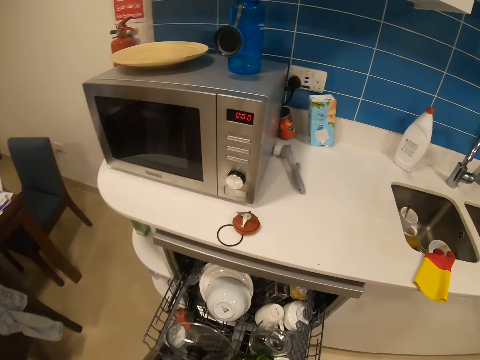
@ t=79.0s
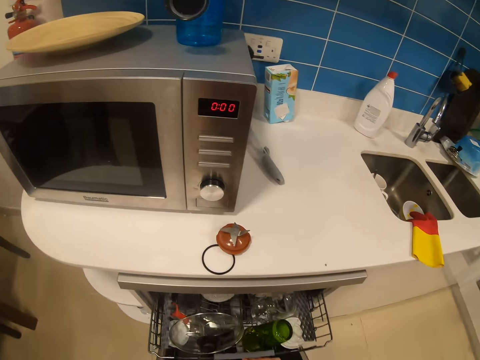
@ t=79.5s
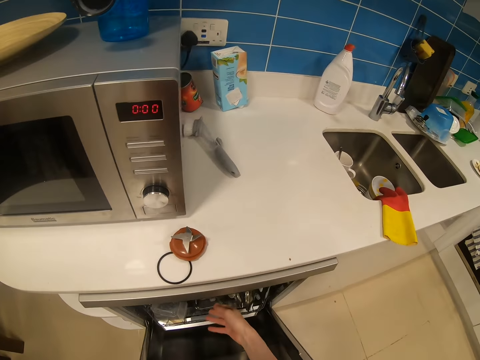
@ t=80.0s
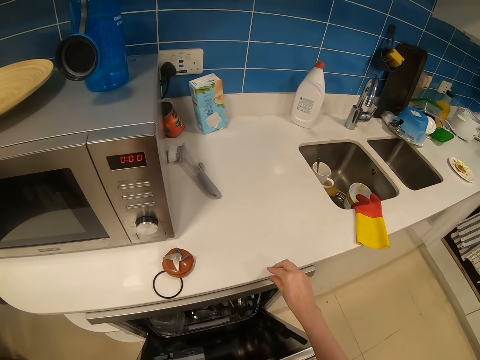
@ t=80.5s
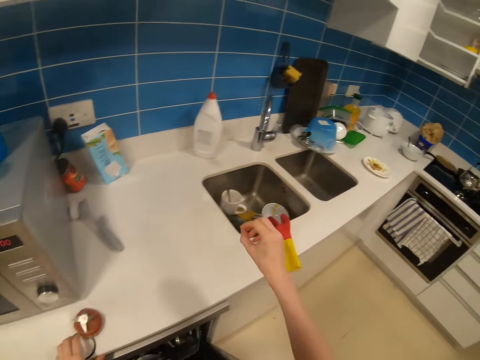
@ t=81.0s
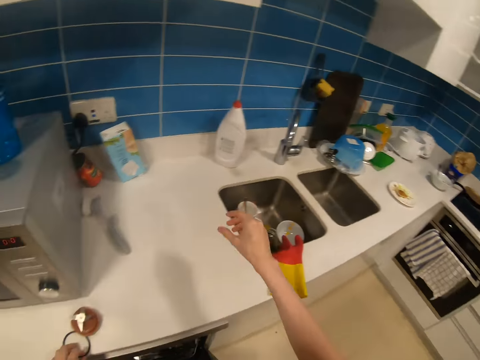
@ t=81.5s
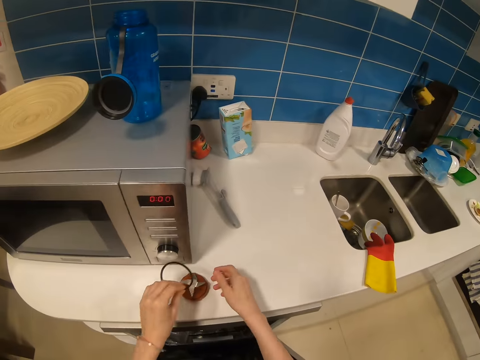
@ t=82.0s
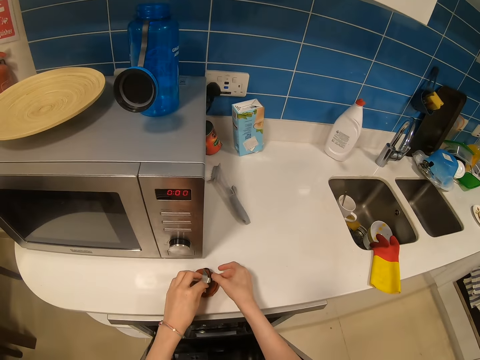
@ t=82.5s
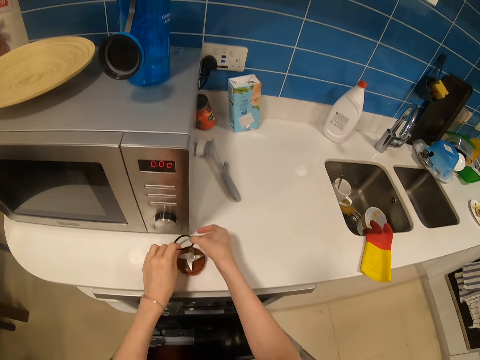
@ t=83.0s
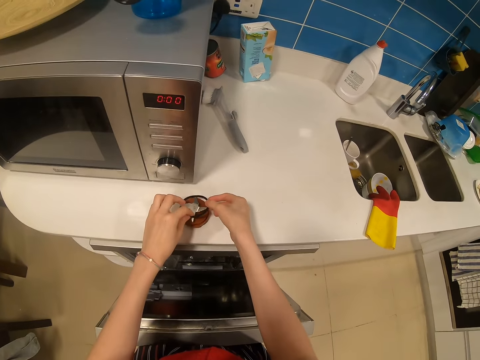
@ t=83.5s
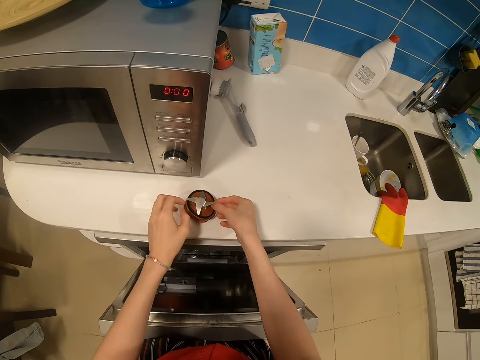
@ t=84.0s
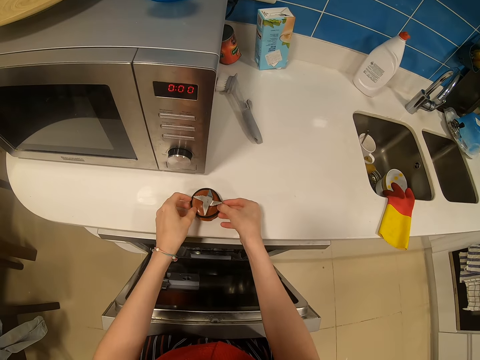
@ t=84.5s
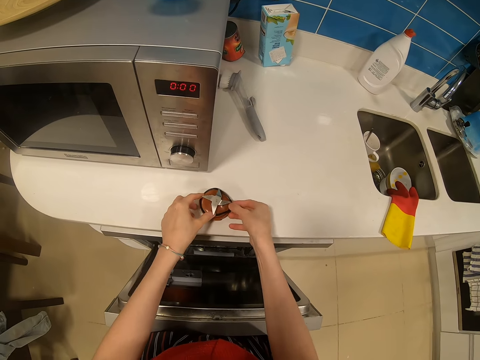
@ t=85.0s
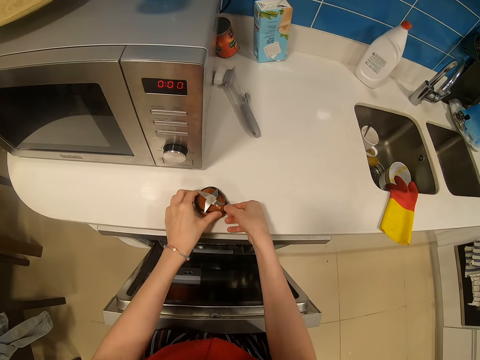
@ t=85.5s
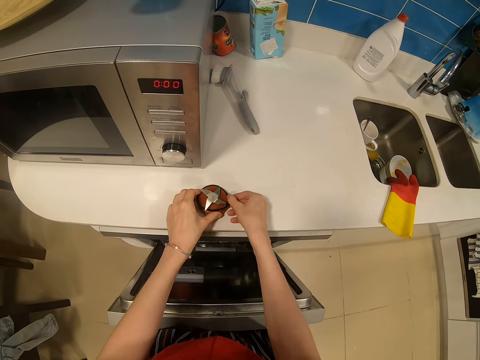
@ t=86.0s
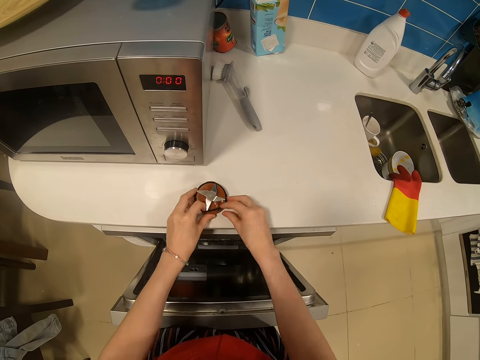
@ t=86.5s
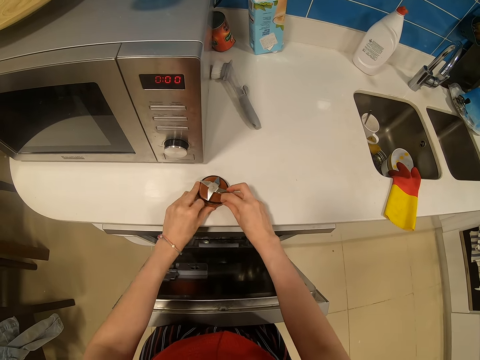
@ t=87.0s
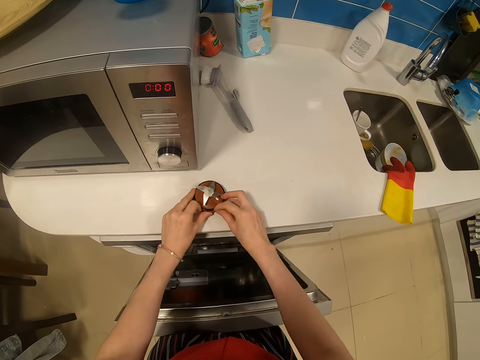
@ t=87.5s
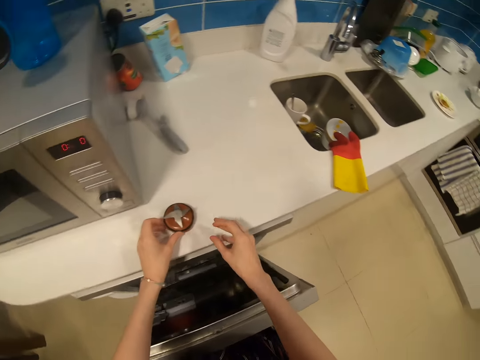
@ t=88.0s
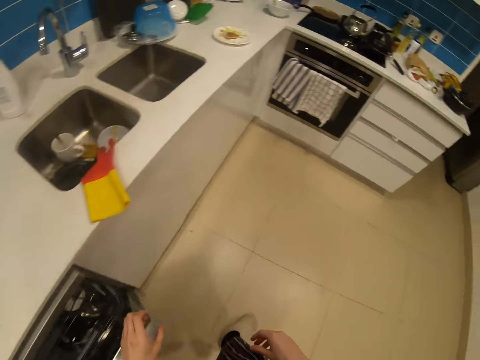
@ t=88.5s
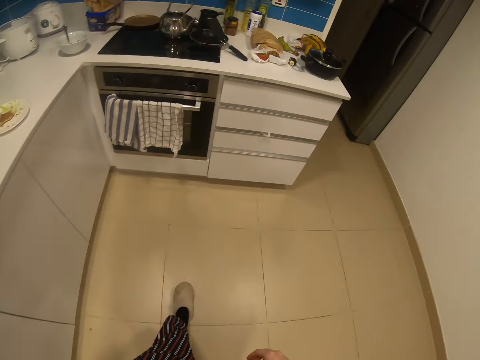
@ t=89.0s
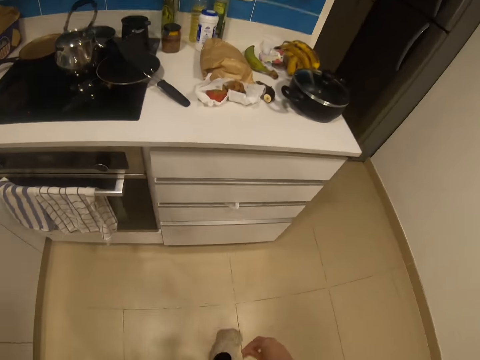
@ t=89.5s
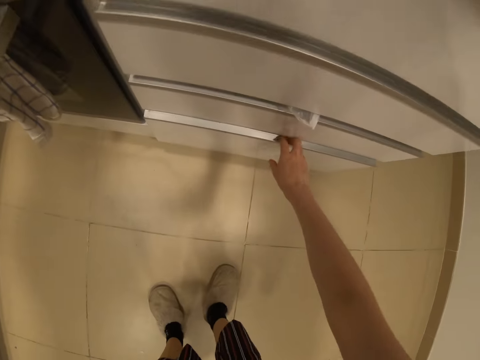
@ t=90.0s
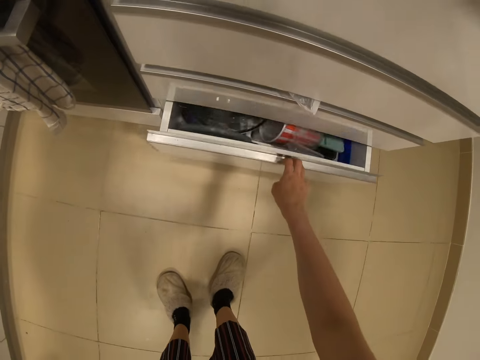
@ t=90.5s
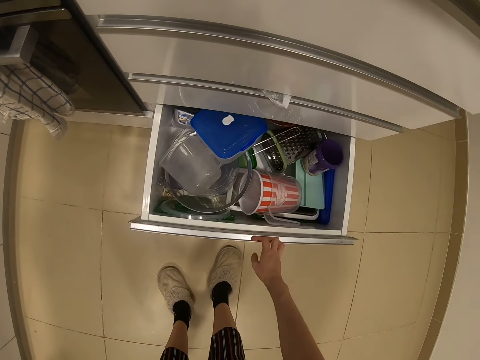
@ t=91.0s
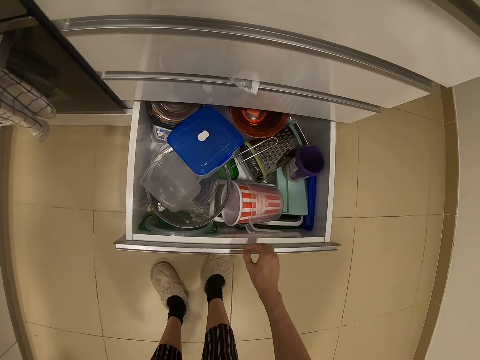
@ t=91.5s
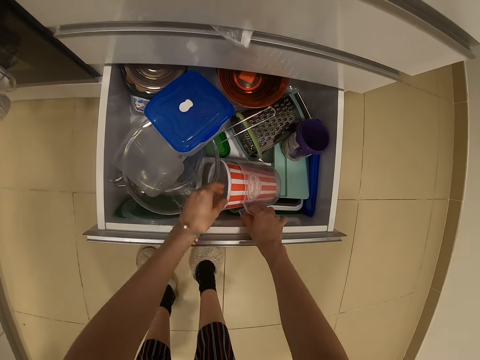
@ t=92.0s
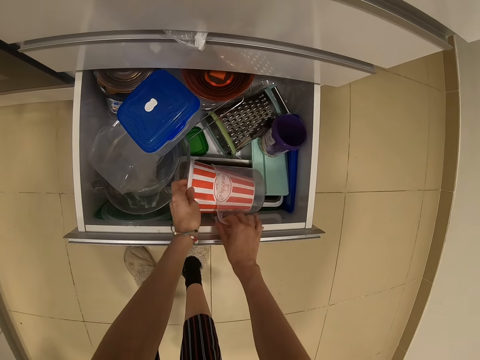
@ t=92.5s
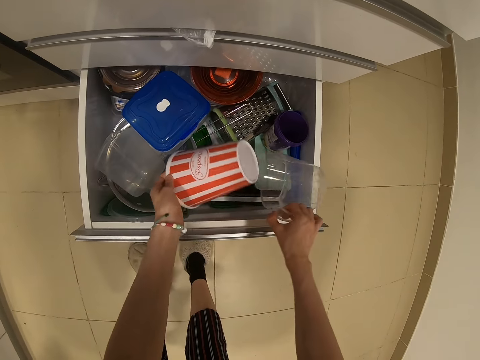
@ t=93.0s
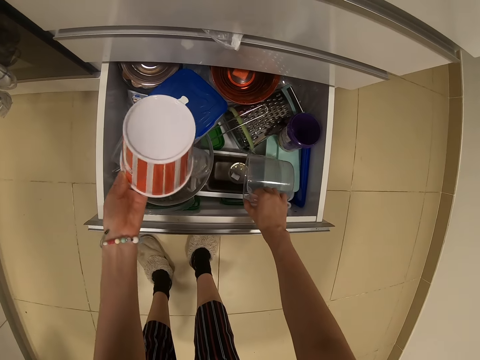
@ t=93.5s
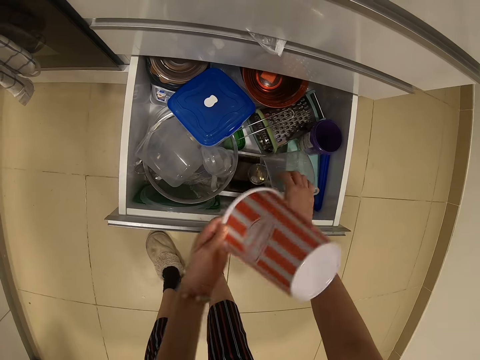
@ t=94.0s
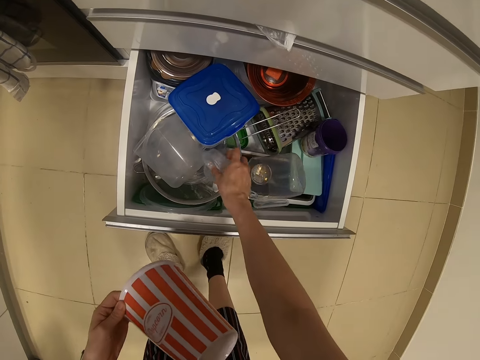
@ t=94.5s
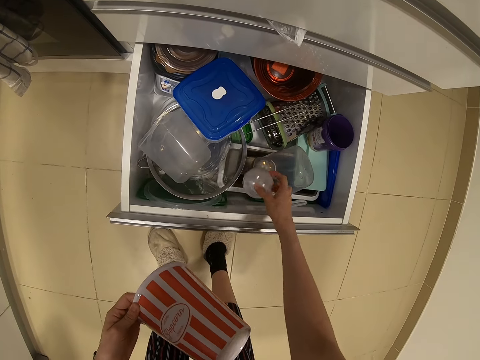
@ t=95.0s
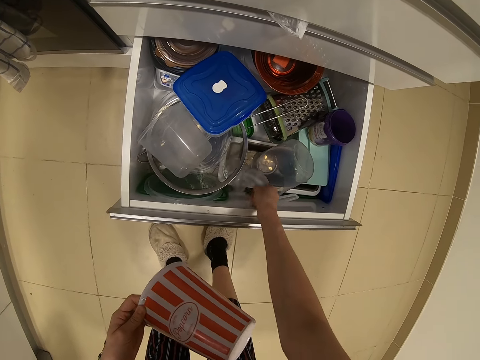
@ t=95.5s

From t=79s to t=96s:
The camera wearer closes the dishwasher. They push dishes in the dishwasher. They assemble the blender blade. They tie something with a rubber band. They walk in the kitchen. They open the kitchen drawer. They take the container or can from the drawer.

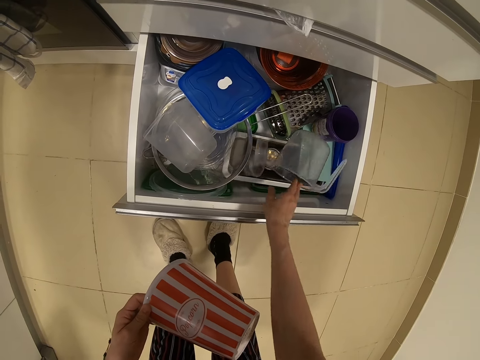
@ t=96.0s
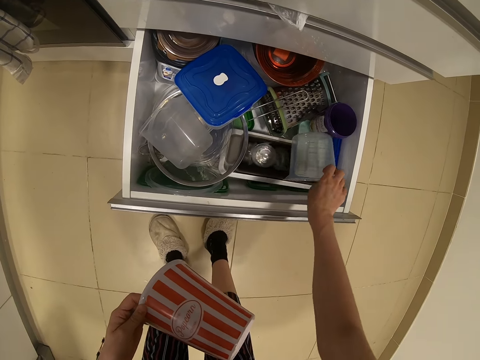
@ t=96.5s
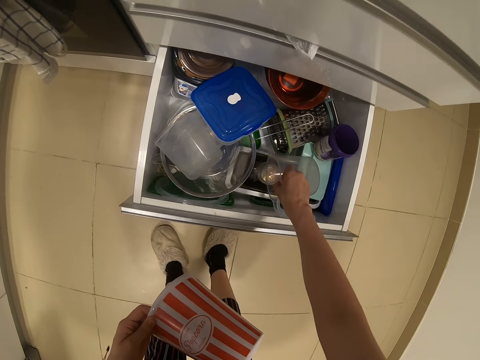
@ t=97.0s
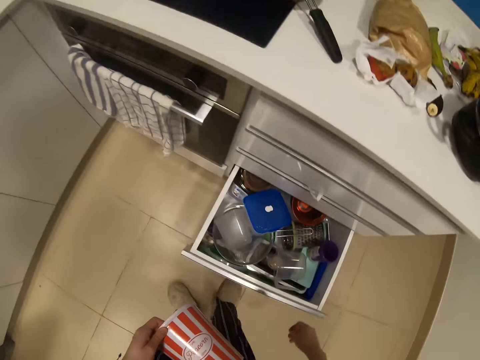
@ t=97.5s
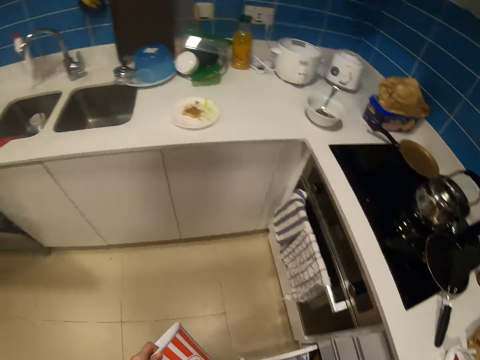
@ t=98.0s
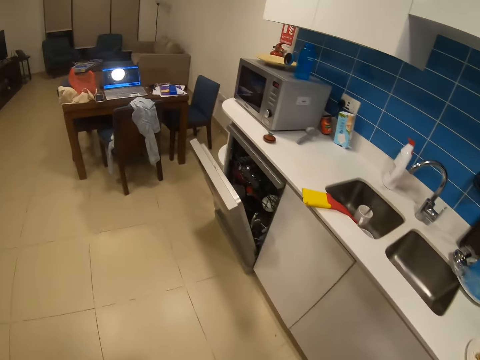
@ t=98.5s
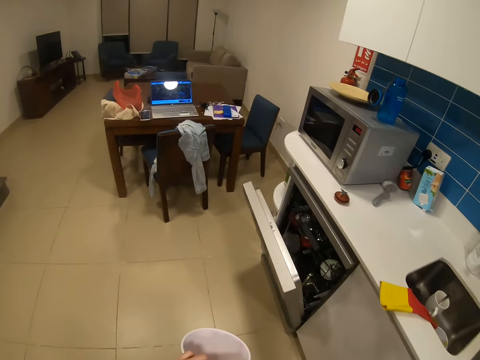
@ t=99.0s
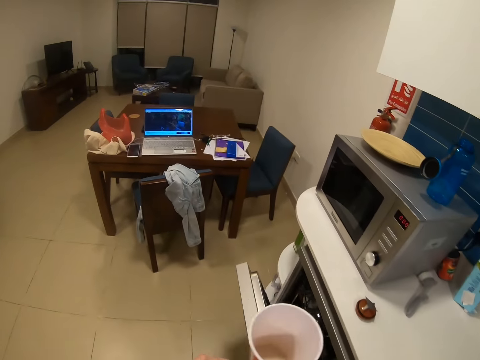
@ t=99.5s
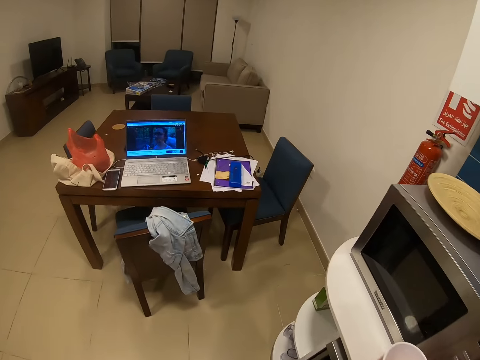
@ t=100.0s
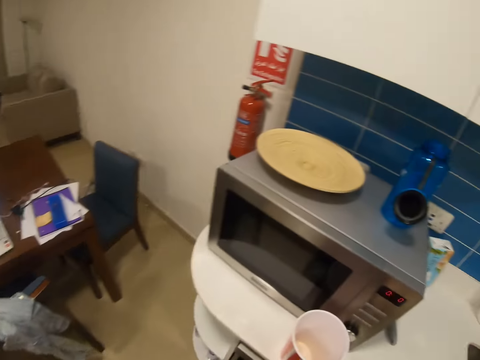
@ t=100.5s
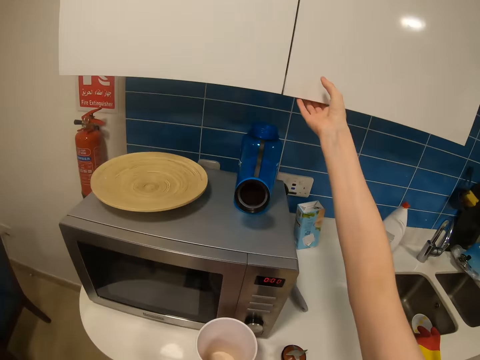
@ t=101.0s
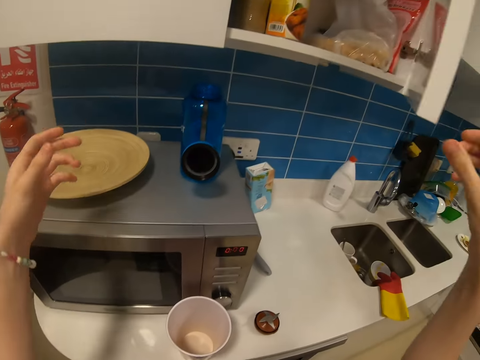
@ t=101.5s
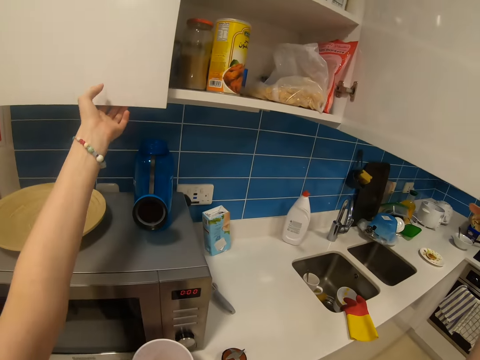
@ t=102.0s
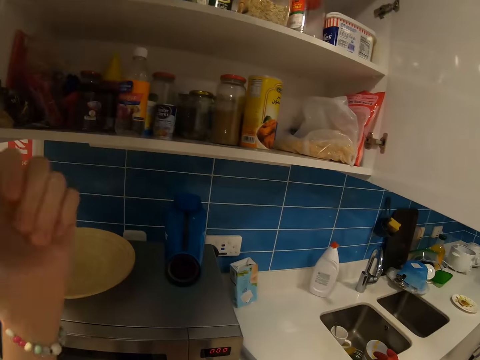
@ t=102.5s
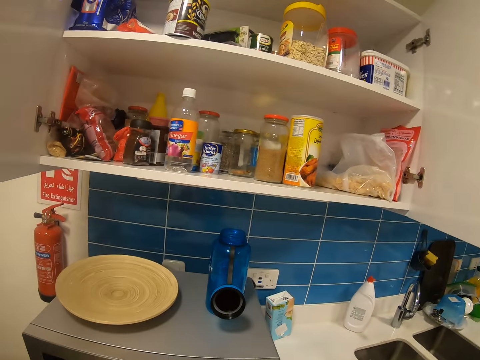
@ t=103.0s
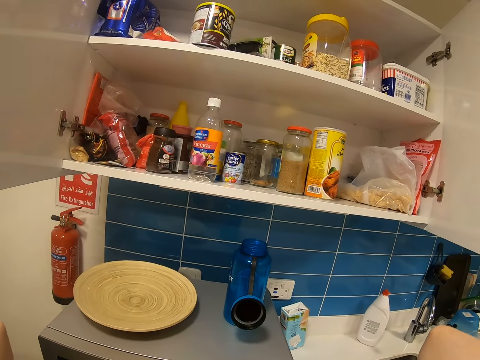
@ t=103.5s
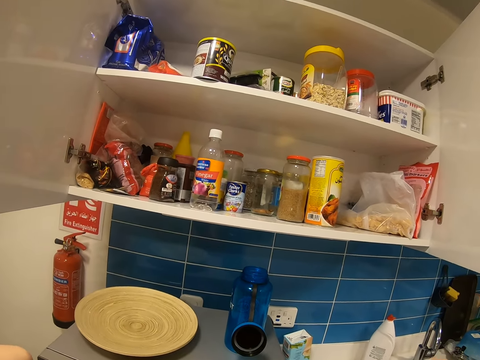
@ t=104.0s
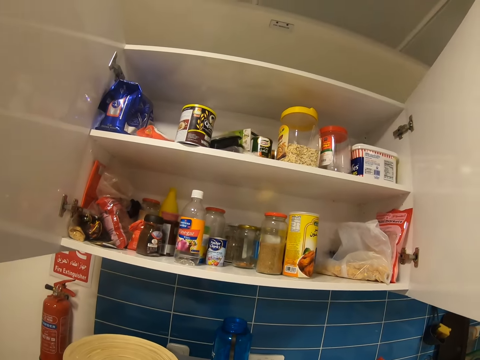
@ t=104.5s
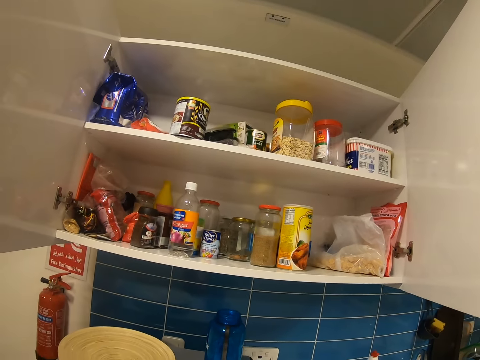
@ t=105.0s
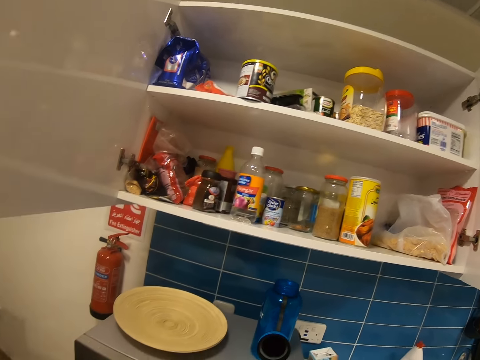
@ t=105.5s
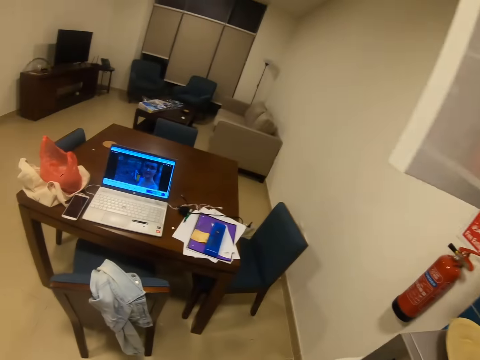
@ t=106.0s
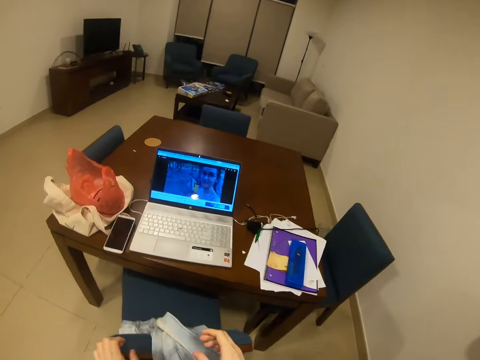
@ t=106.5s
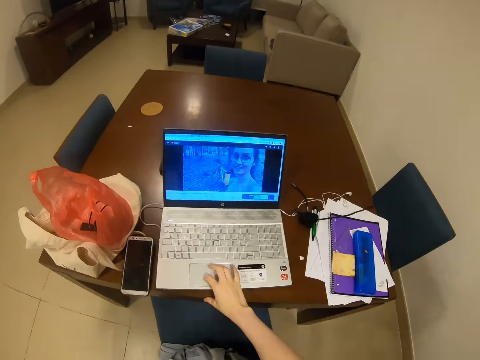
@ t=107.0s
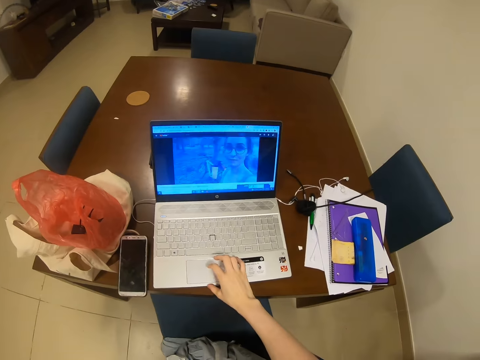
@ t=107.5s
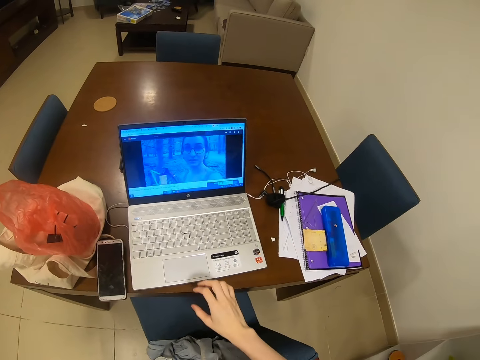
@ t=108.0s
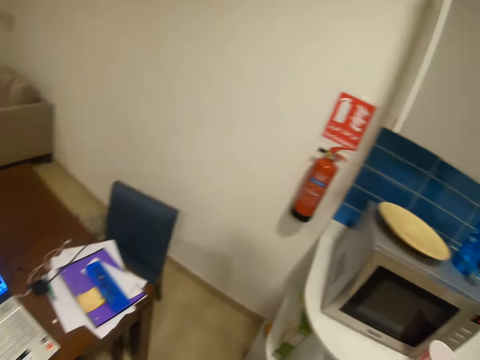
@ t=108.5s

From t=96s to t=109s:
The camera wearer walks in the kitchen. They place the can on the table. They open the kitchen cabinet, look in the kitchen cabinet and look around. They use the laptop.
